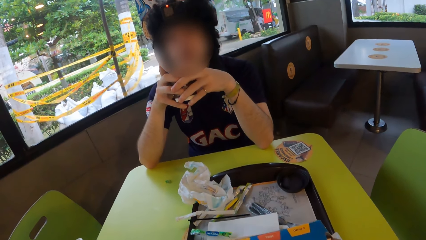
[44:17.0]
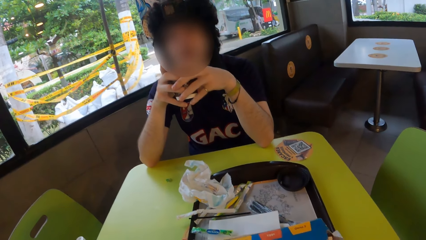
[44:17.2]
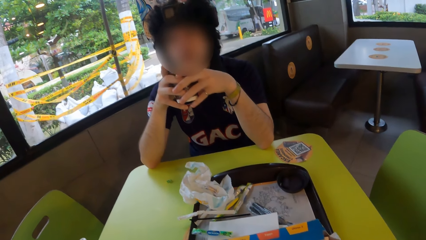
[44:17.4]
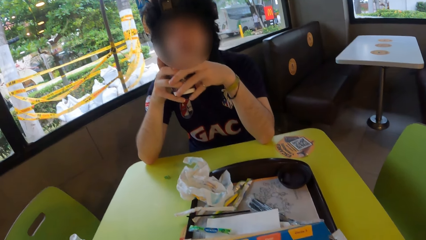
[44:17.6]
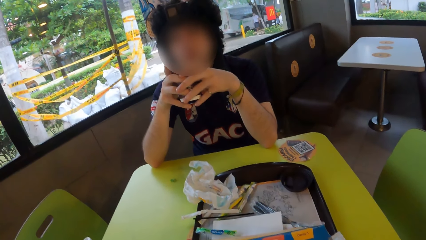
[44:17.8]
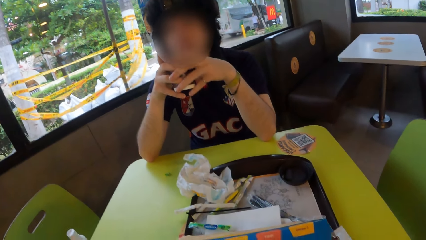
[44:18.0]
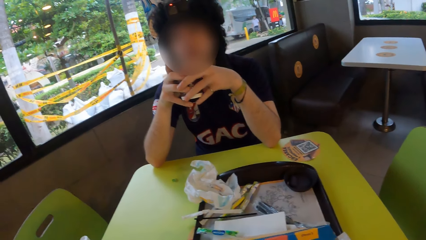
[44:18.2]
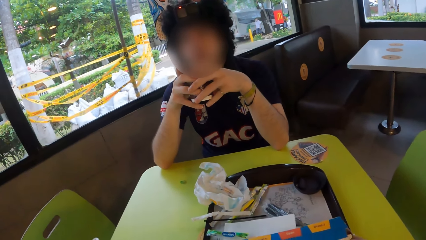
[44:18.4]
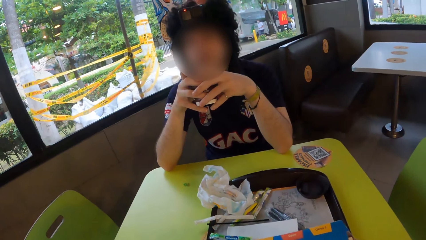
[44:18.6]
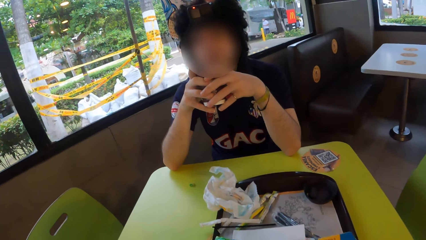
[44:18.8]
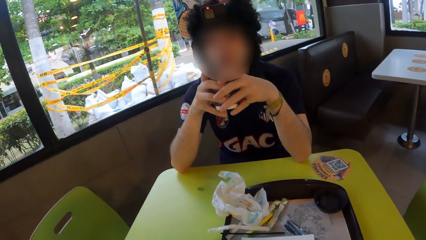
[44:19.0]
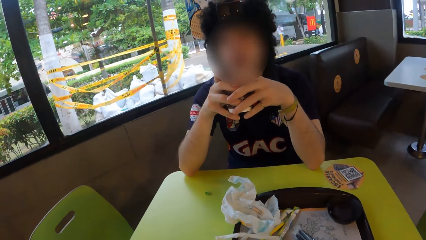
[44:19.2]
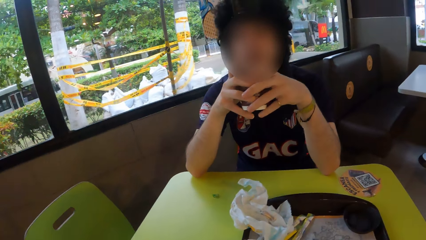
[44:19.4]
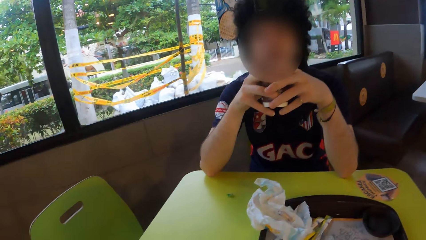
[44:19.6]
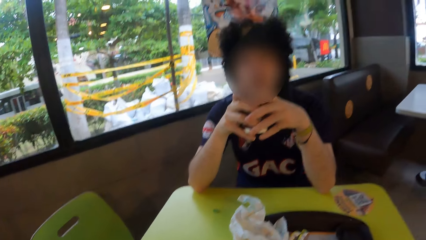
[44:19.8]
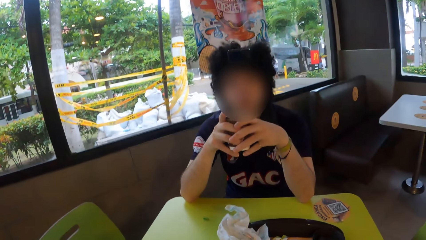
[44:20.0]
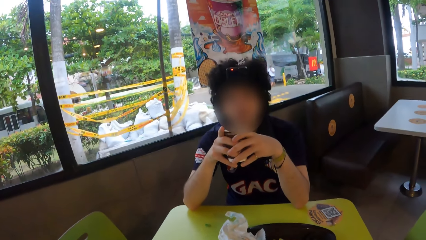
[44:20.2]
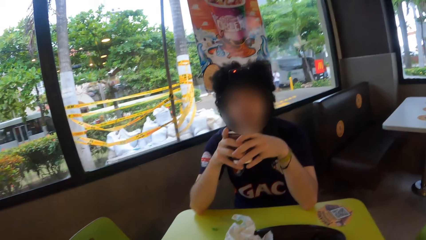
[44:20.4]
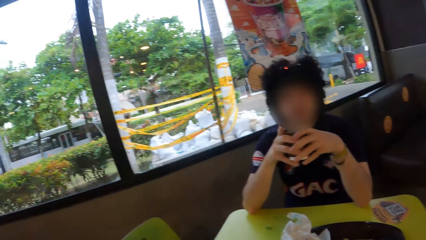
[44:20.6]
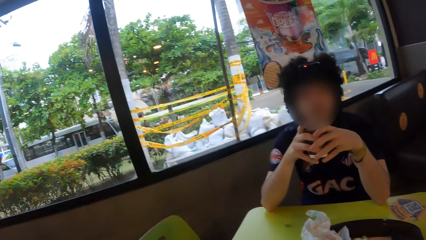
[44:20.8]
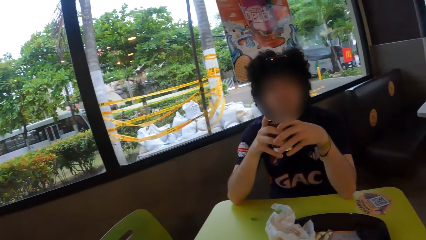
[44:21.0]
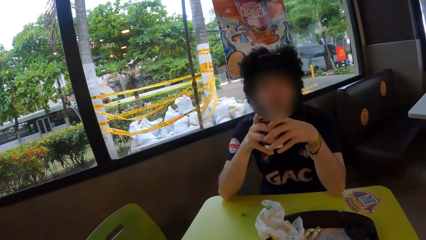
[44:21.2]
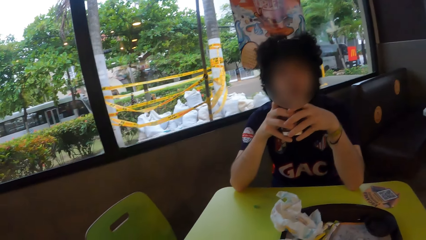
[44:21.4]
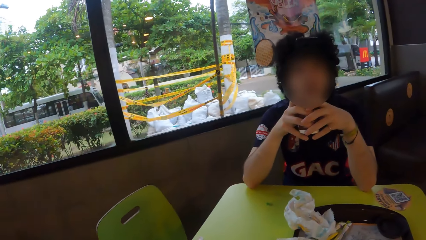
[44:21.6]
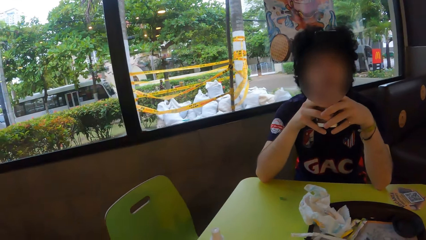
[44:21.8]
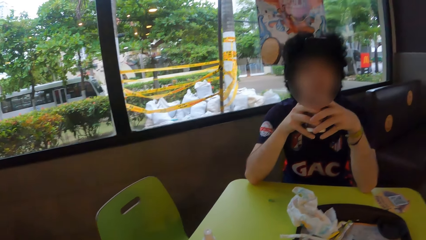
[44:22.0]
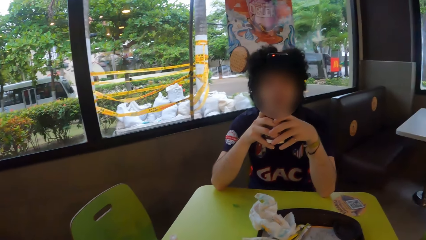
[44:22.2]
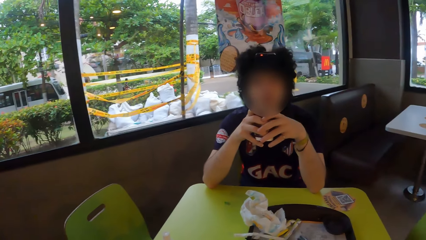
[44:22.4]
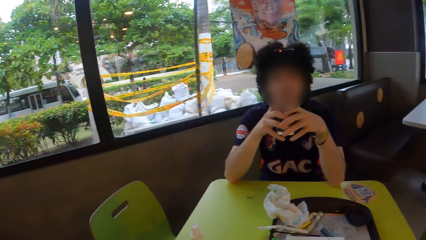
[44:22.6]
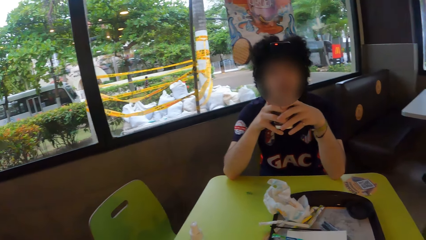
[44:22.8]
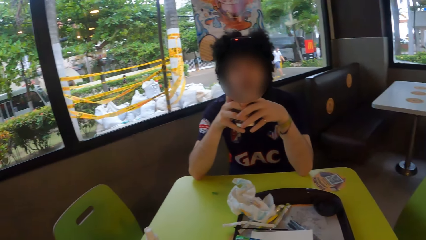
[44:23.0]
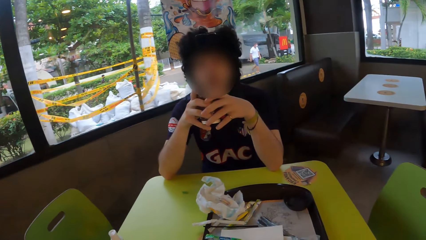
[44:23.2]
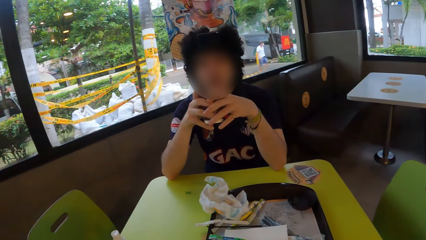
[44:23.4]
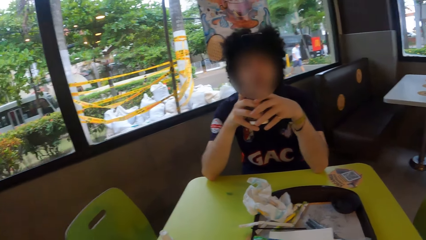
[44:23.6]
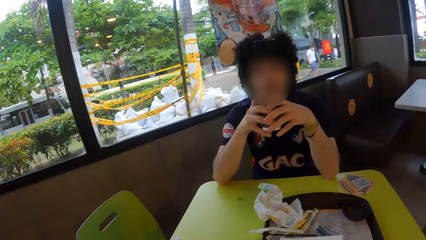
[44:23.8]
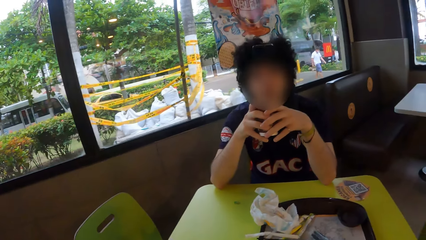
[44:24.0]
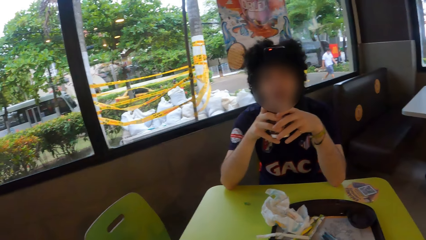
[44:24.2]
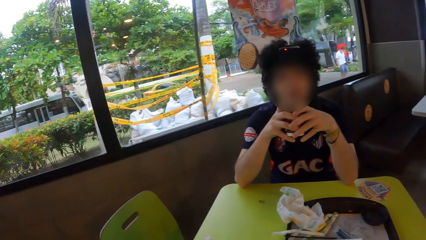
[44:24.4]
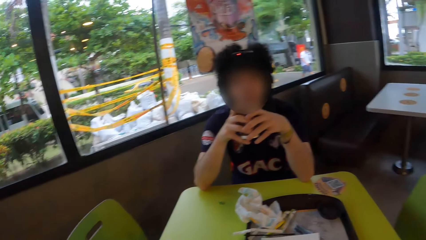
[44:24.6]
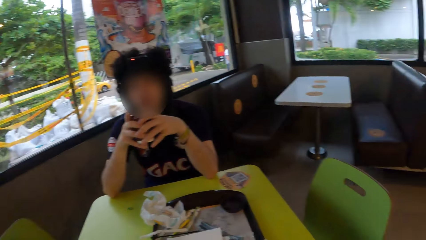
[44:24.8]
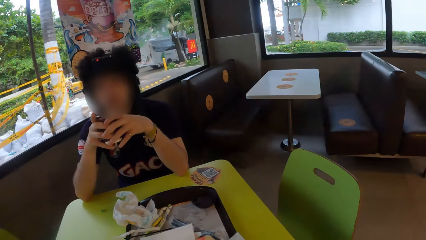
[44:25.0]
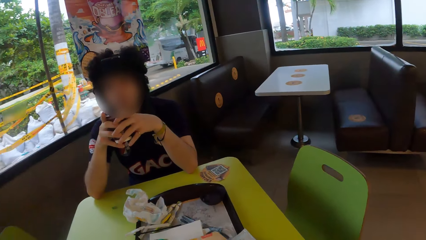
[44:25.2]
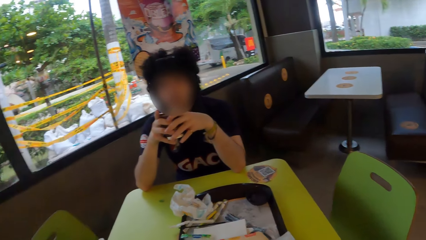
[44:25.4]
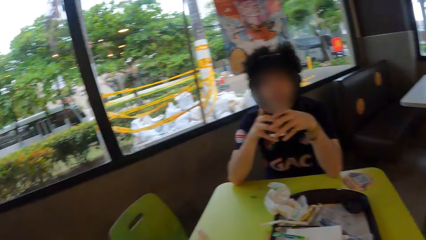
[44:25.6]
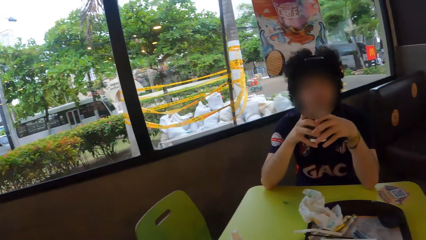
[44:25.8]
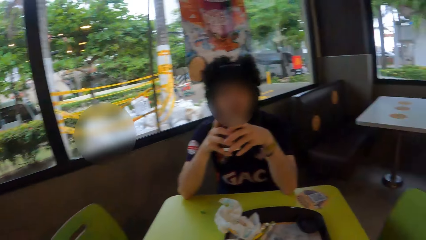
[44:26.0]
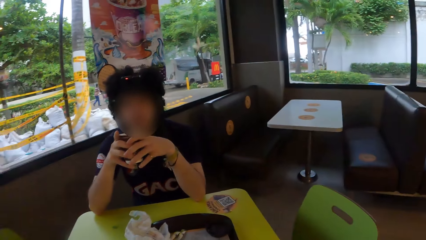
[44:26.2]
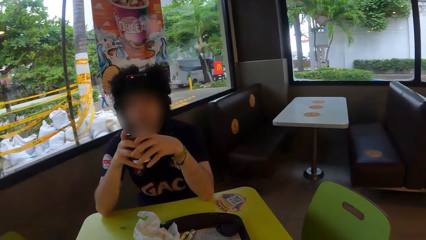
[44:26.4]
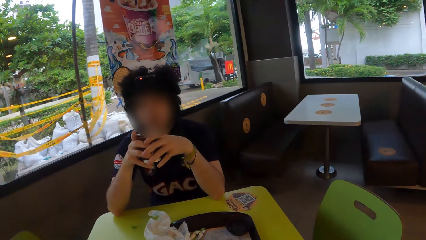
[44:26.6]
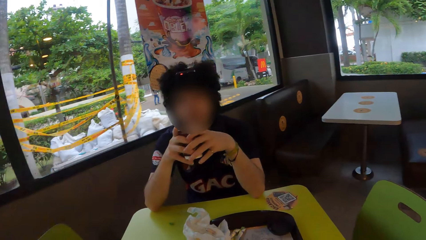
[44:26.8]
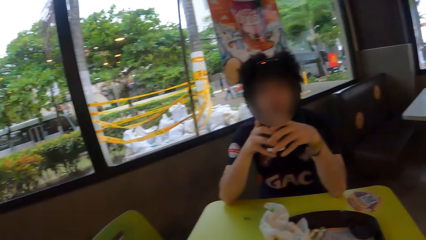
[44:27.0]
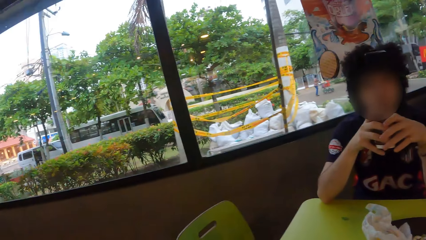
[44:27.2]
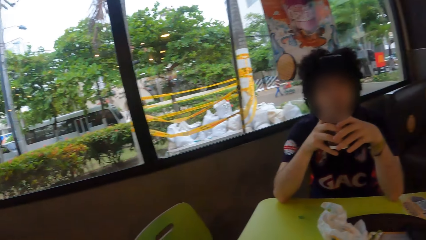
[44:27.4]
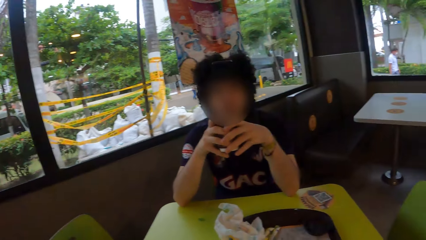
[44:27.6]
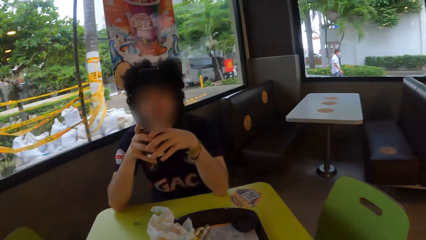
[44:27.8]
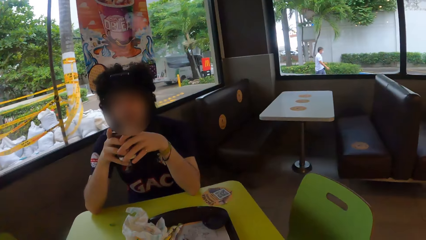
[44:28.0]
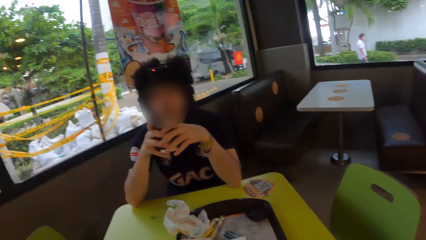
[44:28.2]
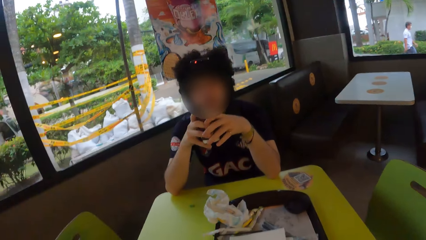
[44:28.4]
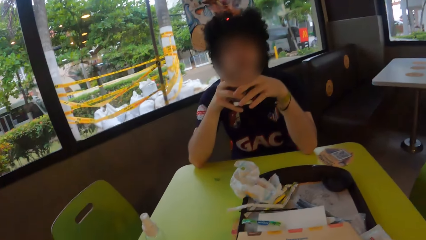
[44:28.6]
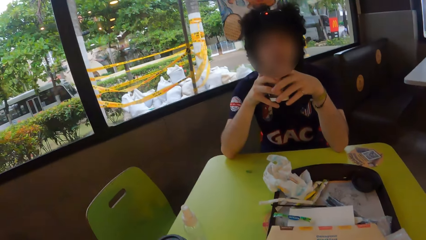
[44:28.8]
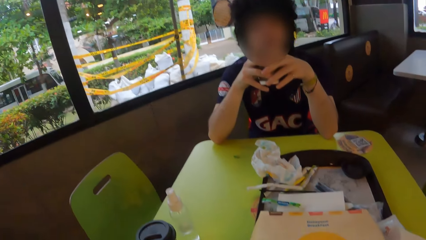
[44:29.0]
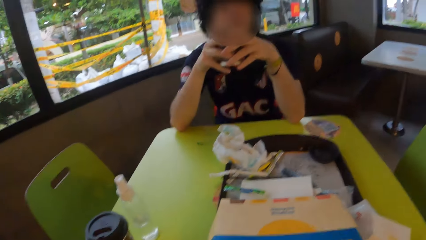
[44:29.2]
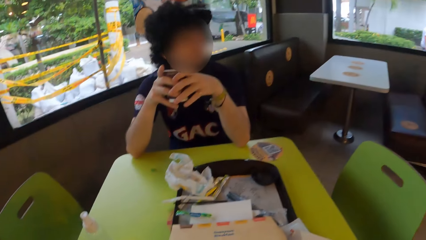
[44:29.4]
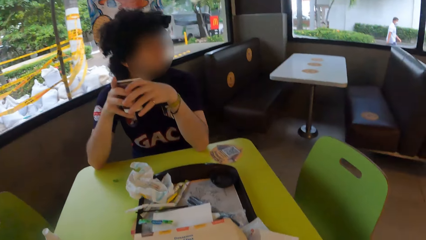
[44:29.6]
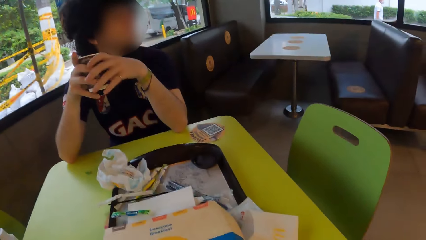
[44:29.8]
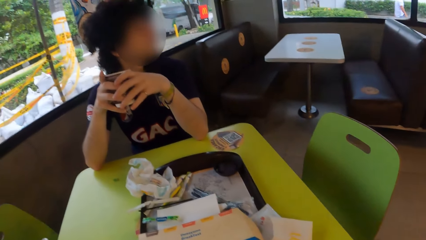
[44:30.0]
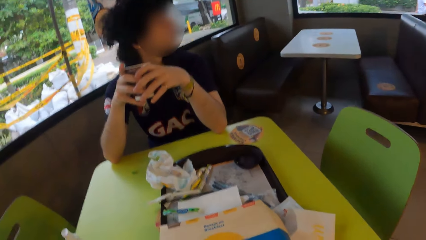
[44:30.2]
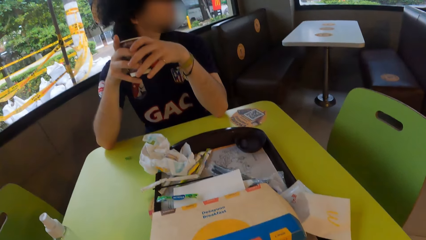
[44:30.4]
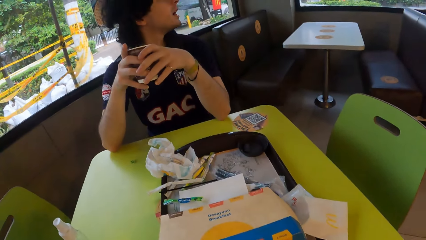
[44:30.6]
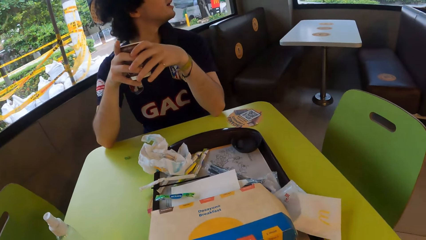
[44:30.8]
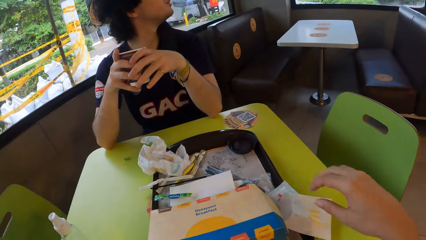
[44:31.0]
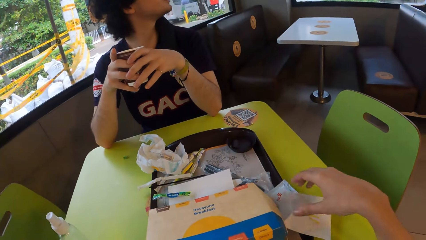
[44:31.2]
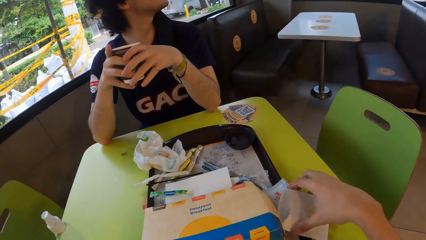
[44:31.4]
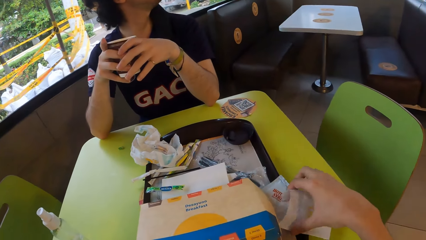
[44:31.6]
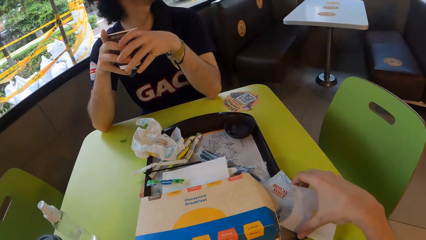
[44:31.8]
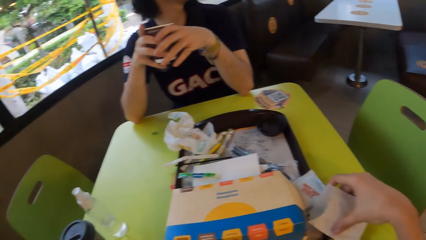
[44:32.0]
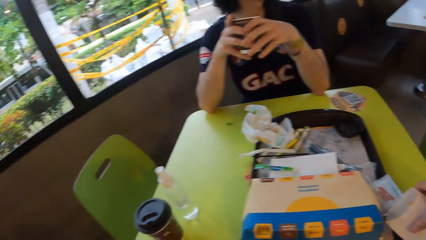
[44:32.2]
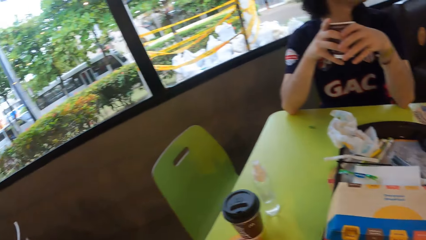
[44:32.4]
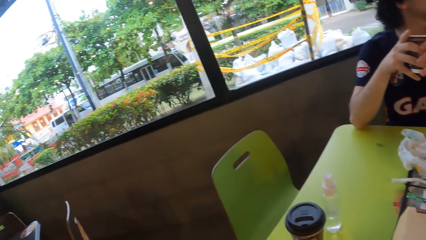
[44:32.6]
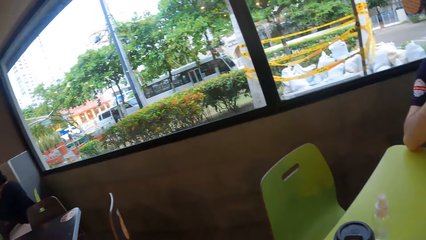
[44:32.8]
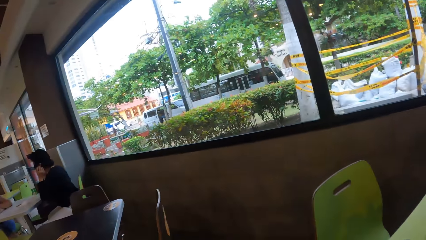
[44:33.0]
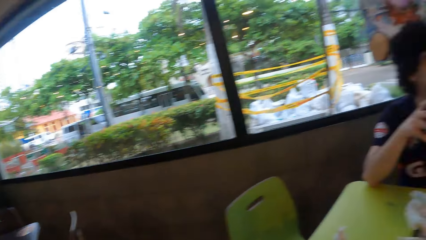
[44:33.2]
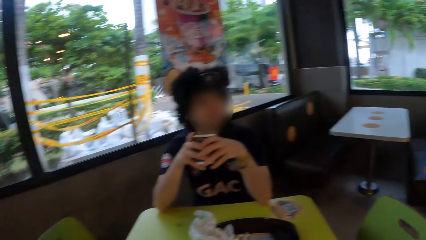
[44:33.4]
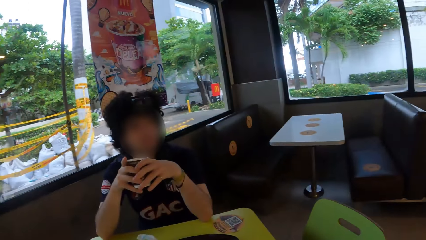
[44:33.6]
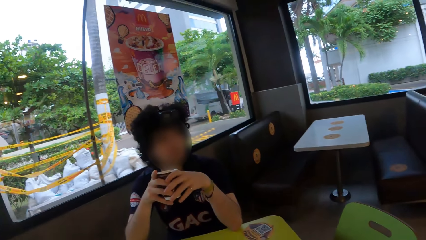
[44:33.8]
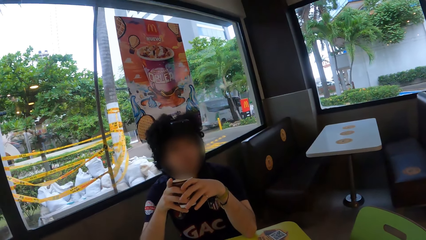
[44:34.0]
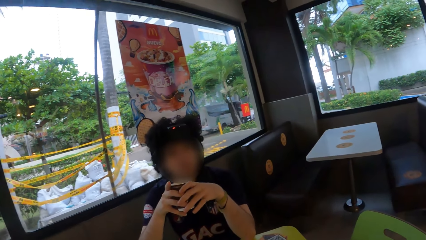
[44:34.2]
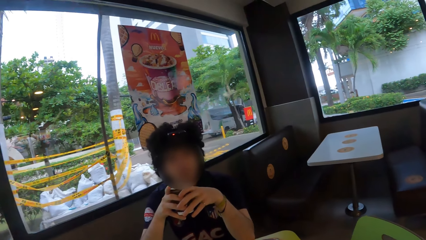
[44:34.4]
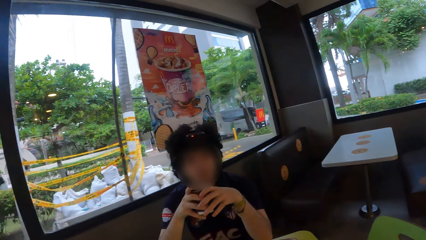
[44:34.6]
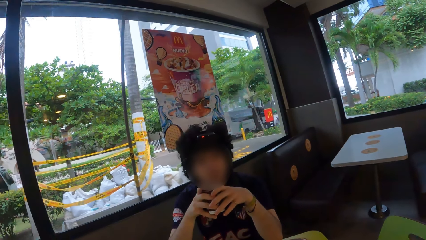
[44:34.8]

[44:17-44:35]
The camera wearer turns around. They pick up the packet. They hold a paper on a tray. They turn around.
